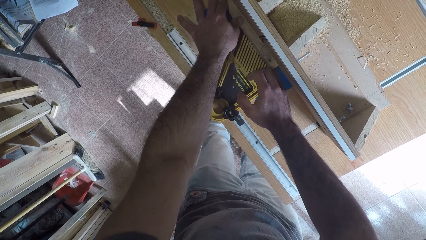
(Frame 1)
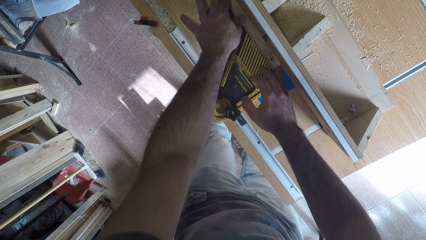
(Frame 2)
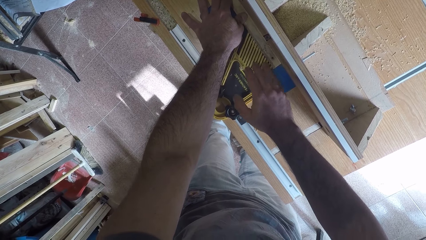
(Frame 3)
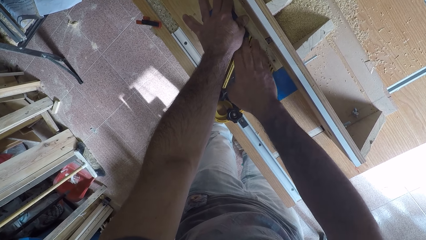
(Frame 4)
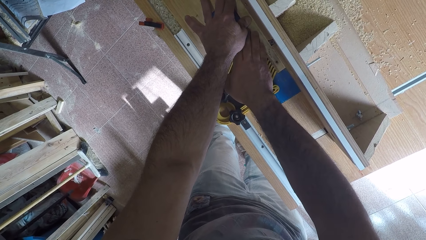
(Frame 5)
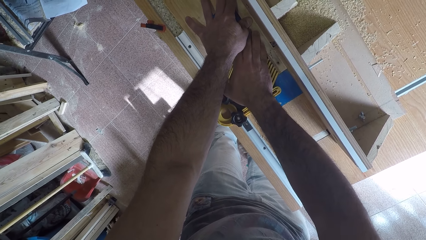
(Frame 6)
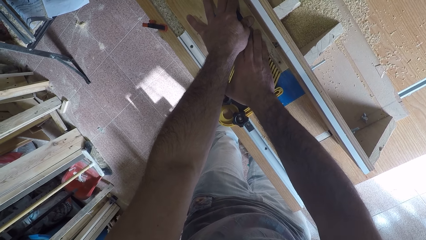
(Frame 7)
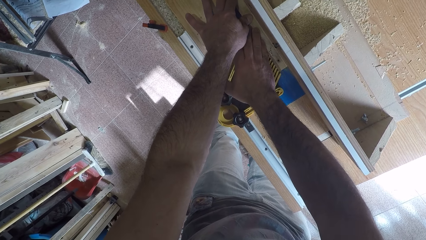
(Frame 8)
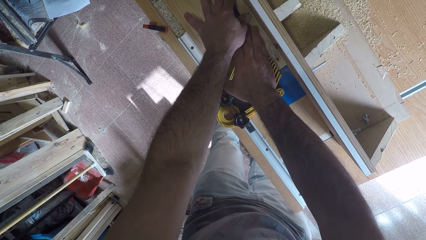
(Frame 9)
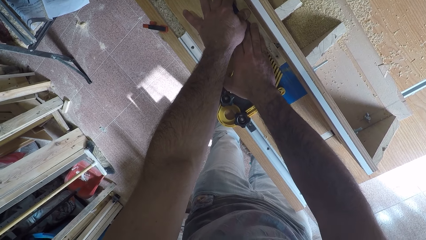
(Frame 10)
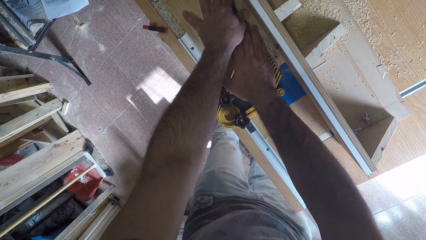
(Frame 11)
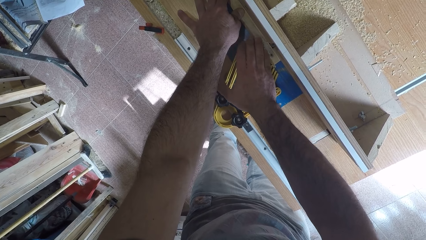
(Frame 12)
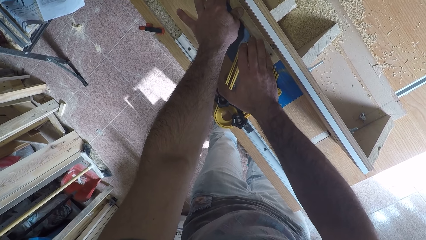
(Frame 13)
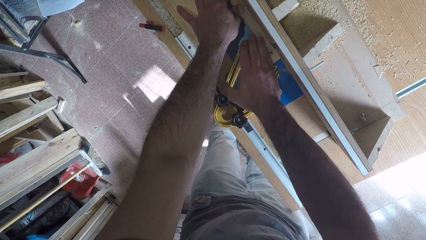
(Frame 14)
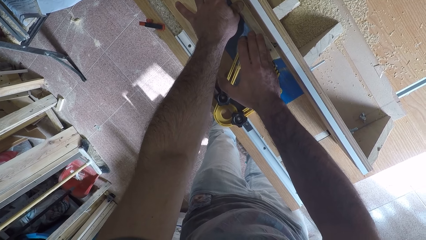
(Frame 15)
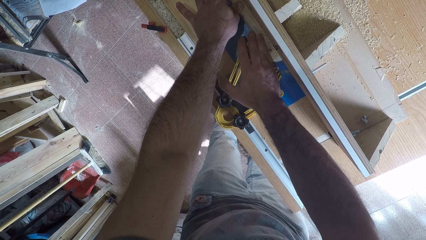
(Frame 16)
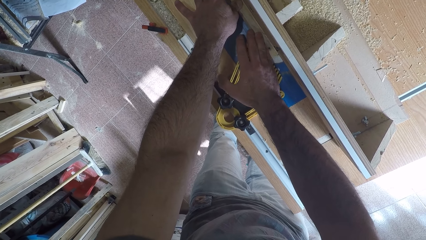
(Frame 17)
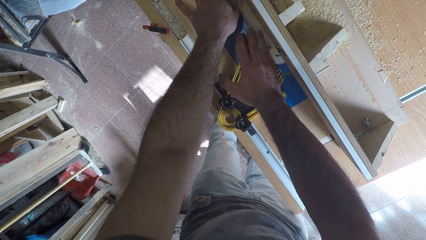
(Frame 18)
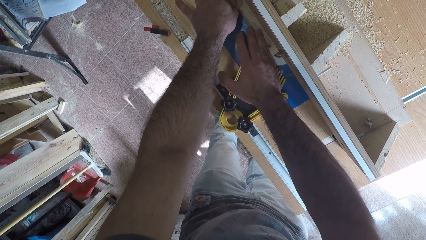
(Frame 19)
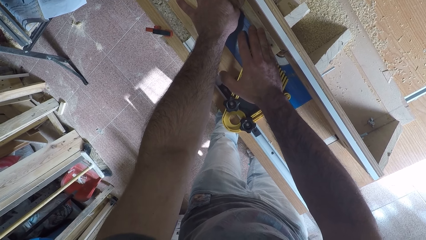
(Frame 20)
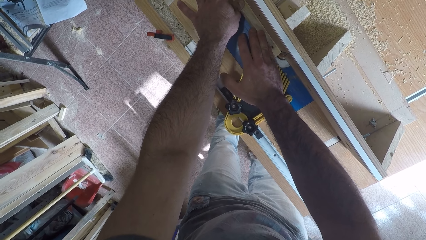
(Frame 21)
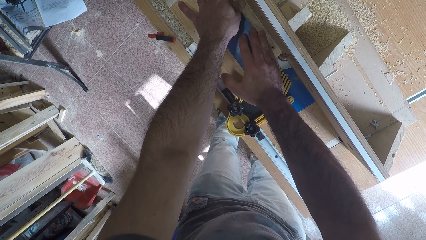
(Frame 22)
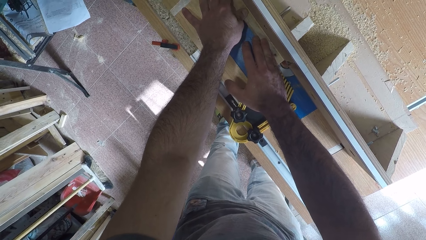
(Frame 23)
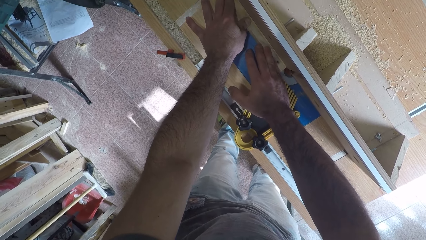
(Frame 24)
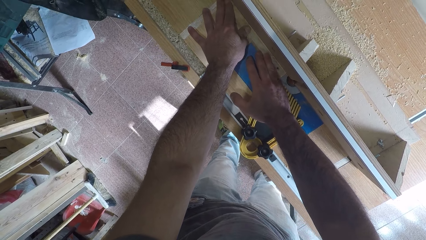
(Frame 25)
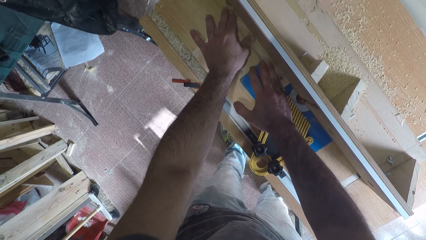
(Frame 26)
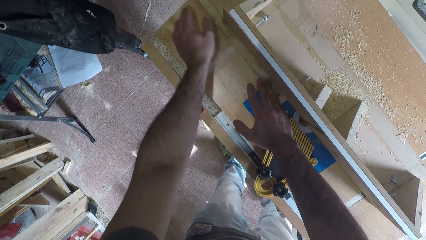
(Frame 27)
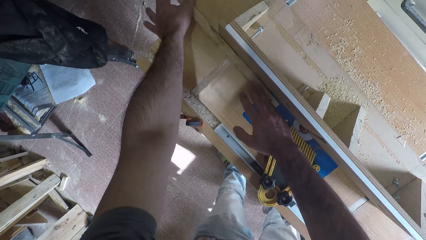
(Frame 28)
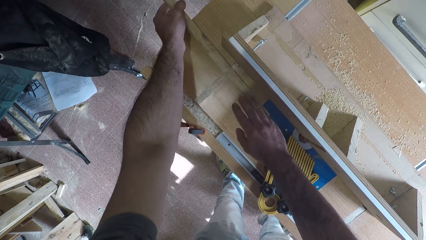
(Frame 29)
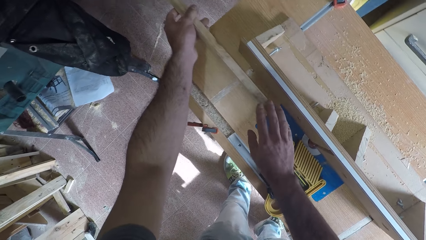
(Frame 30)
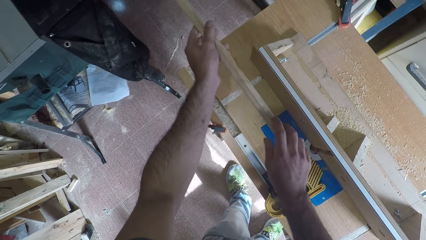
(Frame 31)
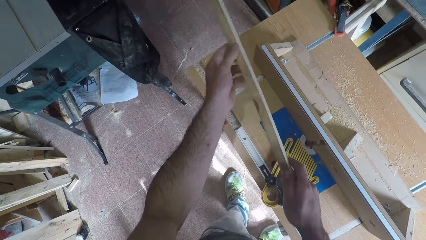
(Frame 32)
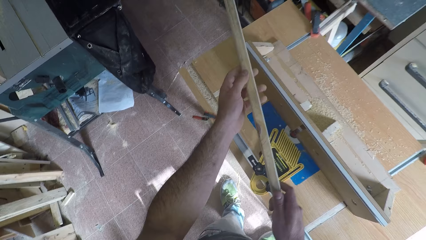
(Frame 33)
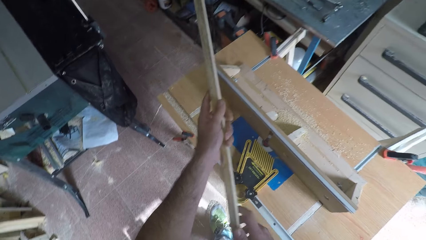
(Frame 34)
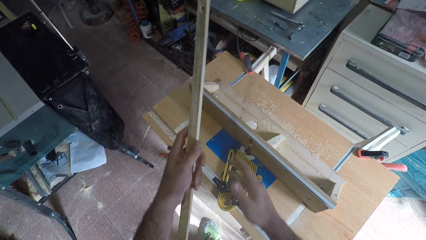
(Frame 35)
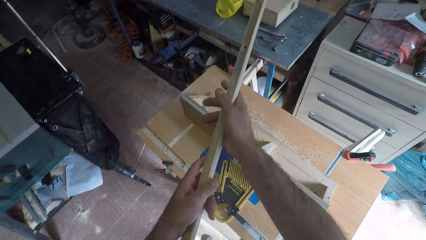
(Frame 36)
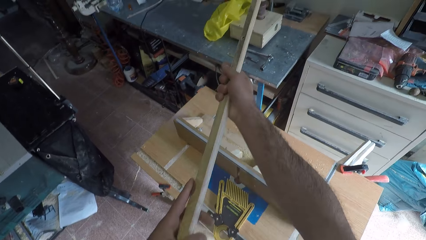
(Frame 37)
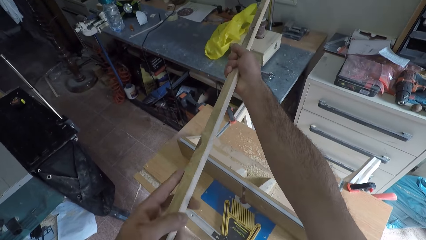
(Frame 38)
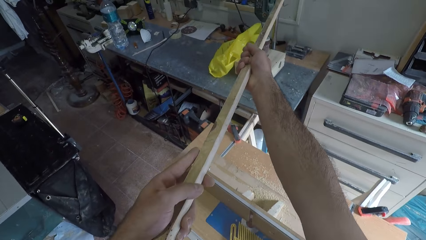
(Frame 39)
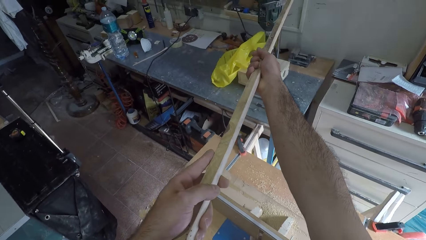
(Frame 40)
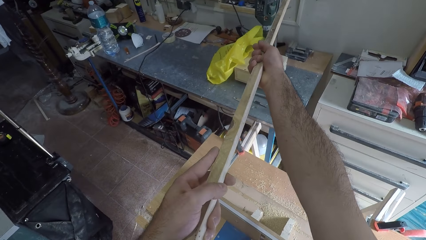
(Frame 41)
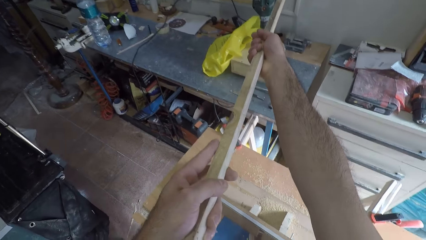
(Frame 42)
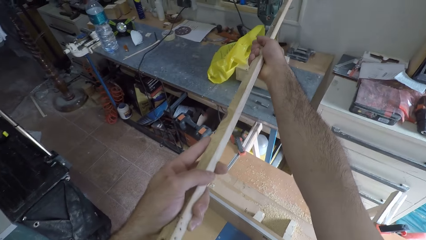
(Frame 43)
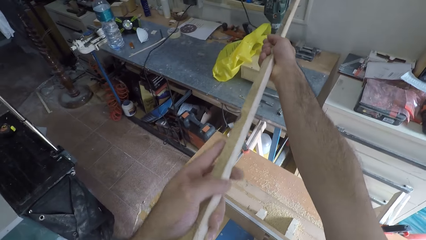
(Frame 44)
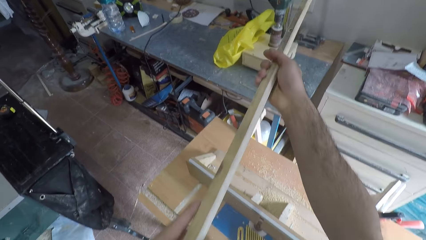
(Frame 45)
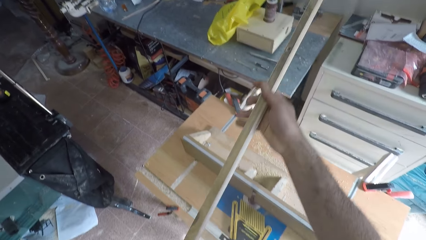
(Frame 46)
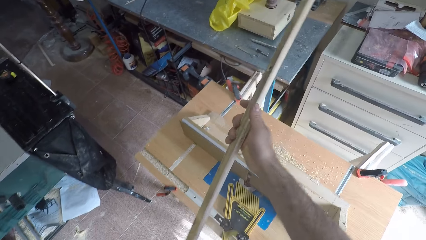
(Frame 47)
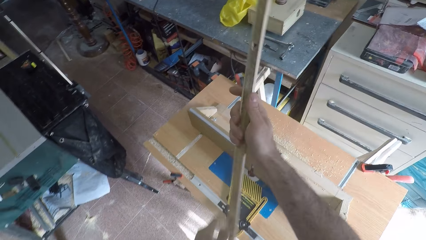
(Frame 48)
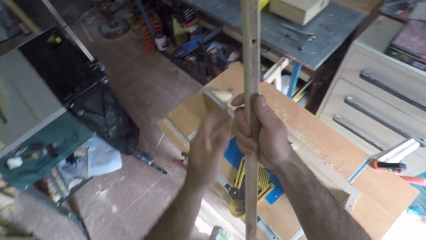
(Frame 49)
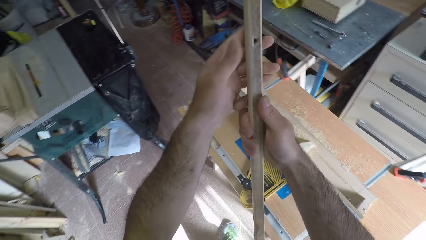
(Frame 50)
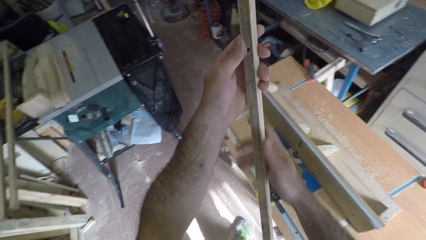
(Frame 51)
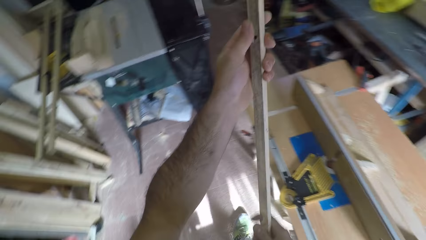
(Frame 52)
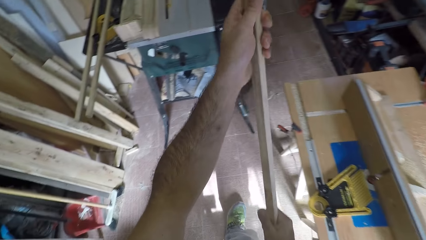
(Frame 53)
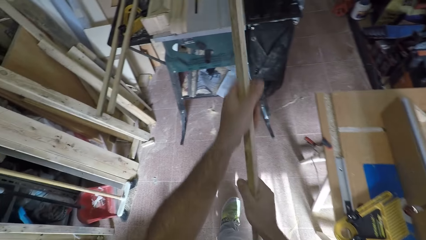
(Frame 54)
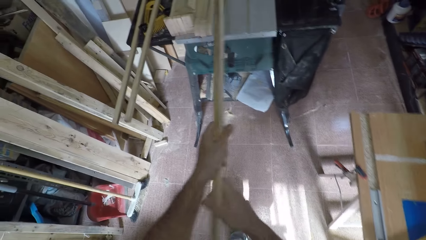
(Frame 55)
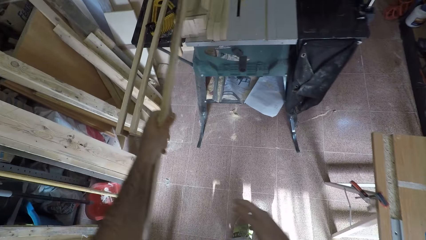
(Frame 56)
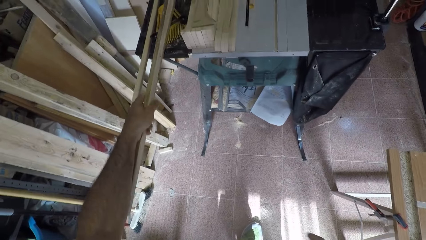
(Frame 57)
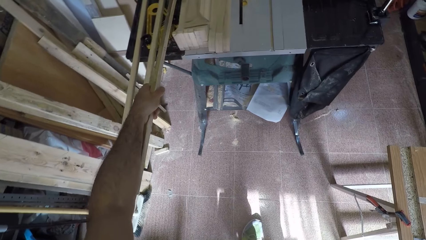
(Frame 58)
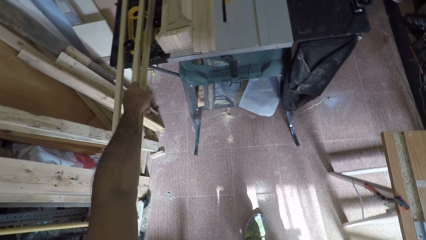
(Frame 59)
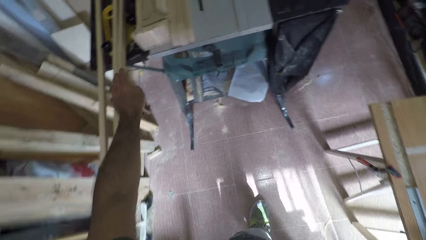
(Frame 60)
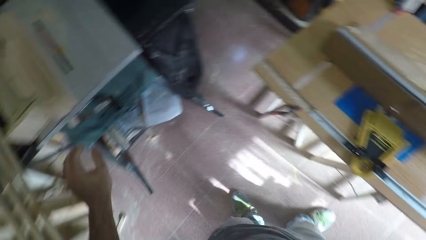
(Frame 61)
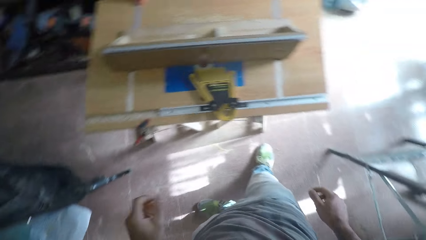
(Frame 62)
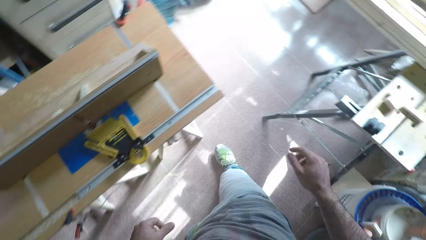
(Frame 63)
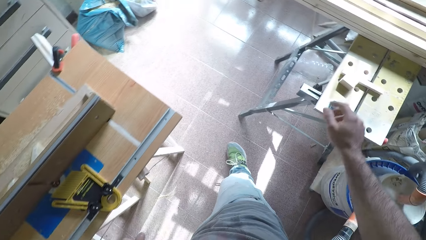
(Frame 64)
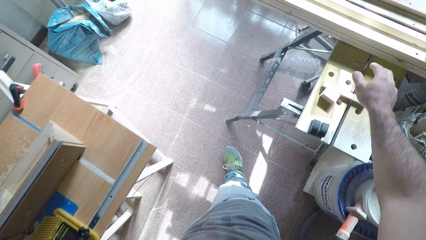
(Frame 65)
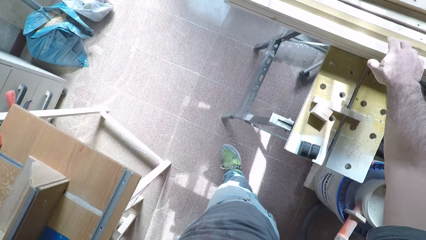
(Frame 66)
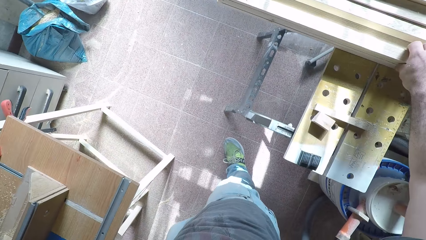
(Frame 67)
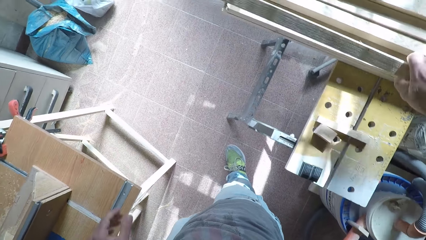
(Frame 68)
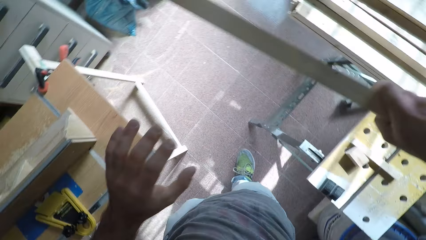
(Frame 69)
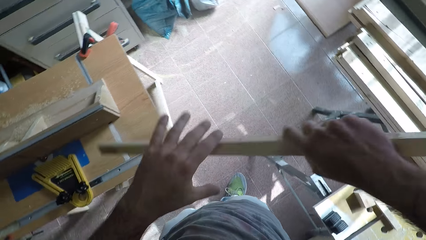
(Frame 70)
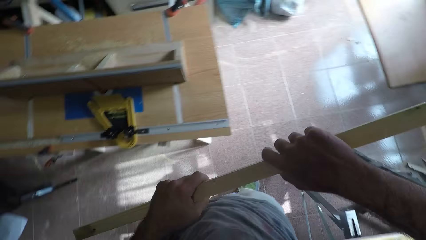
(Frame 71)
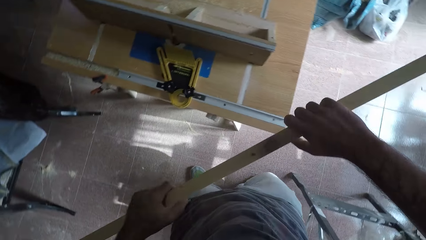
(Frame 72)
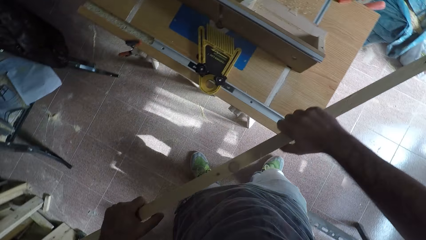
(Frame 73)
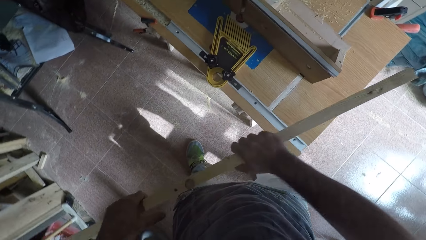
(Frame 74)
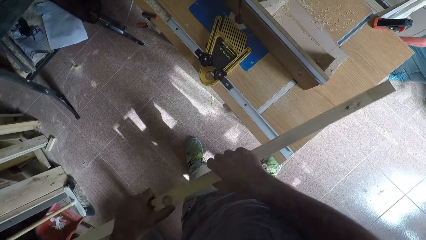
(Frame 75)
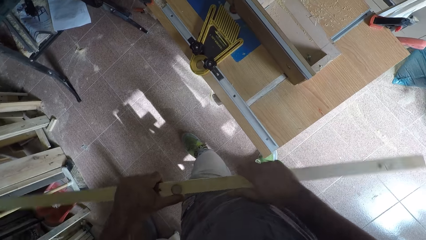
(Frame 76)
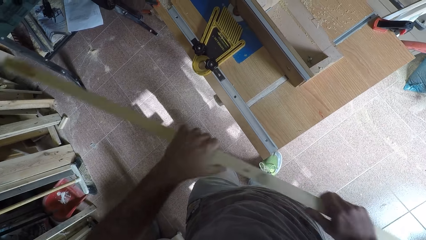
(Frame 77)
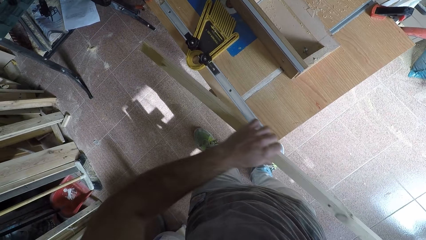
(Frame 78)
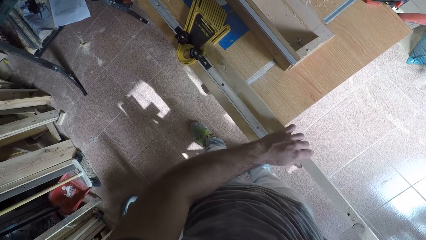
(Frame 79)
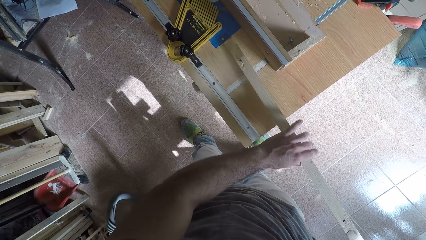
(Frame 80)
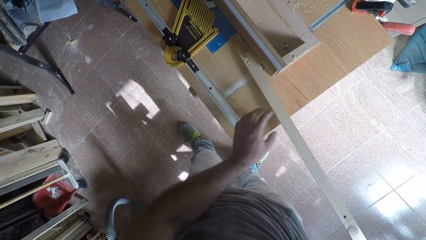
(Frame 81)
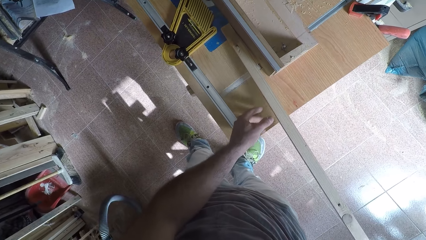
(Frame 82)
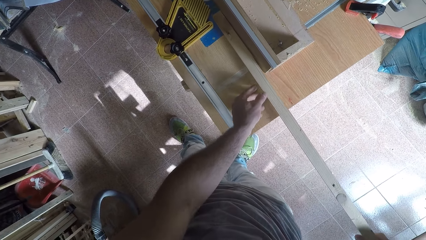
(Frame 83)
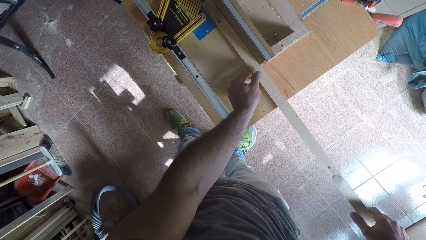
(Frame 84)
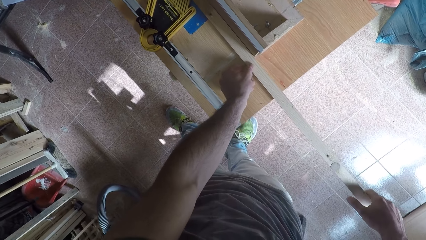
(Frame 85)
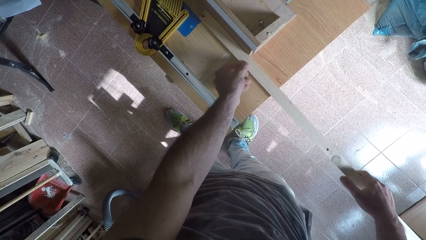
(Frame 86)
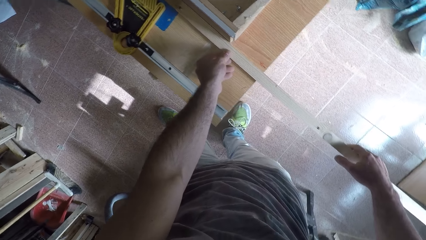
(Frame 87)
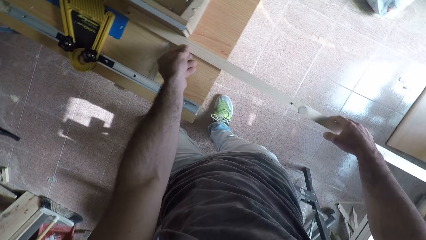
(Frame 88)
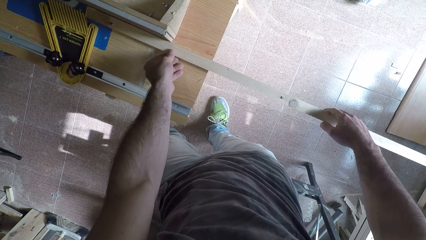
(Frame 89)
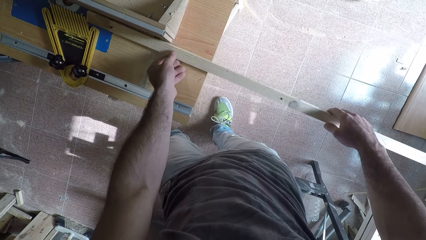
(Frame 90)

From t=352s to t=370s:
The camera wearer removes a hand from the wood, places the hand on the wood and moves the hand along the wood. They remove the hand from the wood. They pick the wood from the wood planer or jointer machine. They hold the wood with both hands. They inspect the wood. They turn the wood. They remove one hand from the wood. They place the other hand on the wood. They switch the jointer machine off with the wood. They remove the other hand from the wood. They place the hand on the wood. They move the other hand along the wood. They move the hand along the wood. They drop the wood on a table or worktop. They turn around. They pick a piece of wood from the table. They hold the wood with both hands. They turn the wood. They place the wood on the worktop. They inspect the wood. They hold the wood with the other hand.
